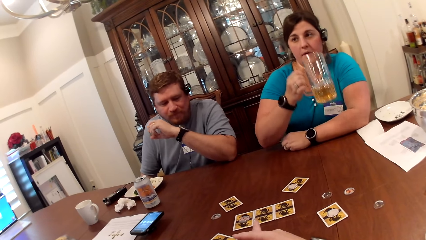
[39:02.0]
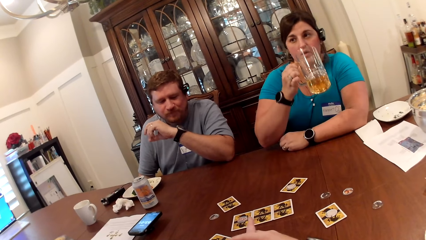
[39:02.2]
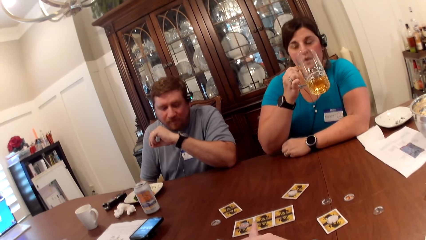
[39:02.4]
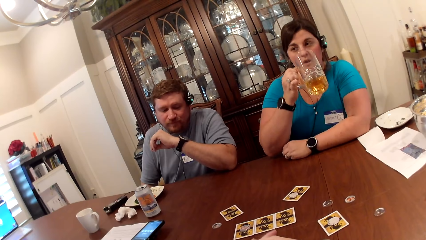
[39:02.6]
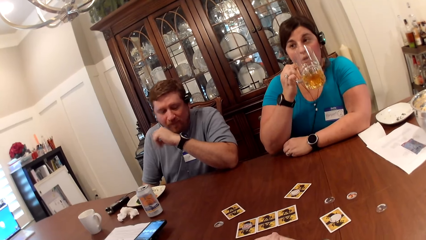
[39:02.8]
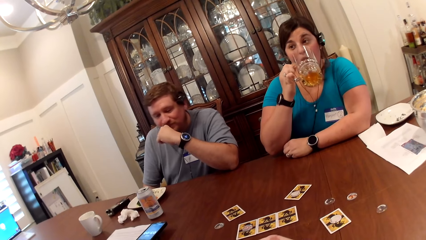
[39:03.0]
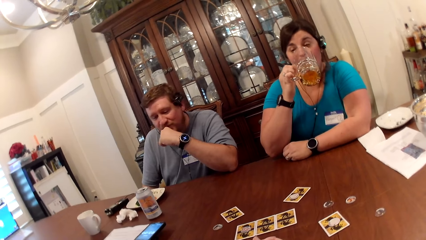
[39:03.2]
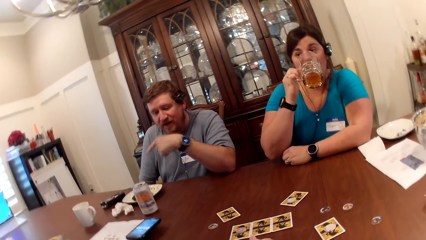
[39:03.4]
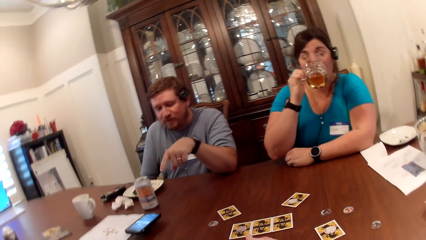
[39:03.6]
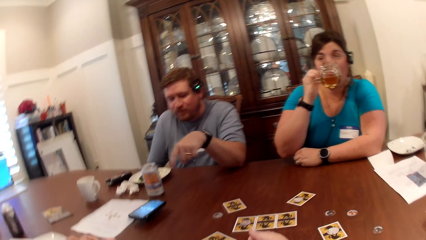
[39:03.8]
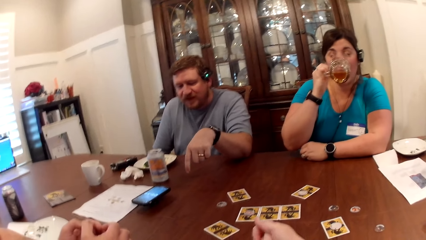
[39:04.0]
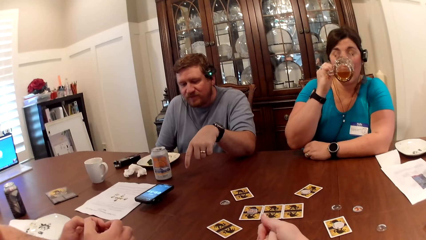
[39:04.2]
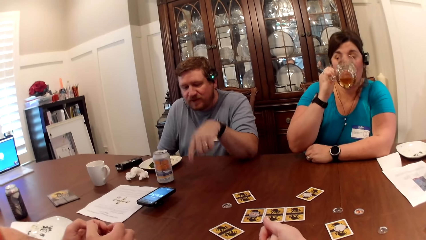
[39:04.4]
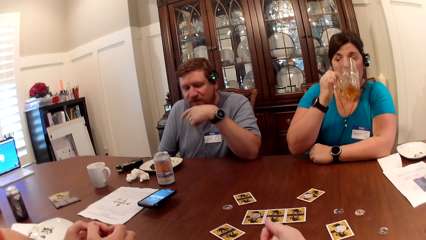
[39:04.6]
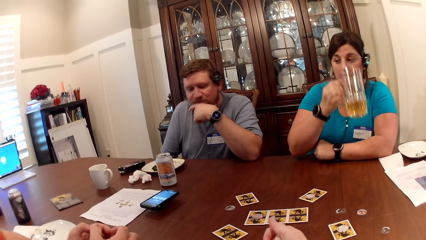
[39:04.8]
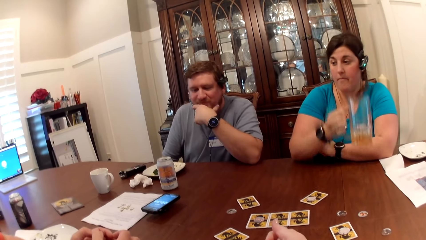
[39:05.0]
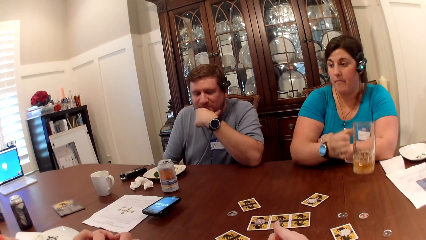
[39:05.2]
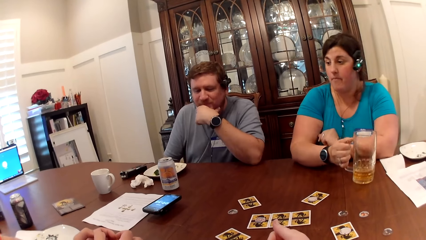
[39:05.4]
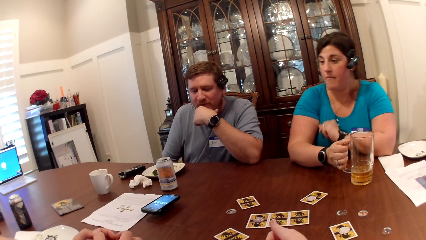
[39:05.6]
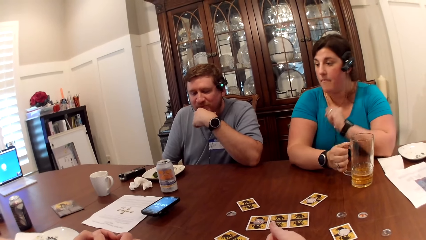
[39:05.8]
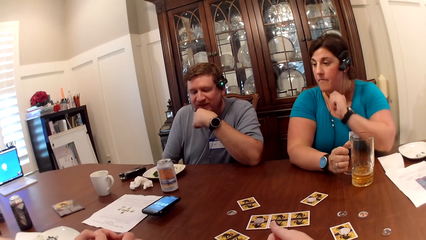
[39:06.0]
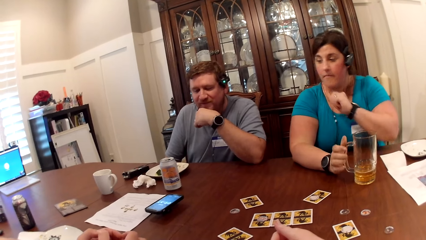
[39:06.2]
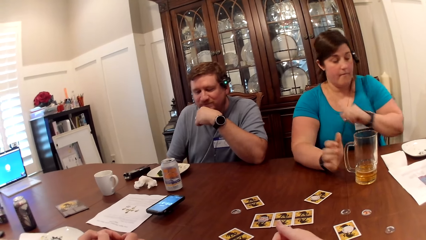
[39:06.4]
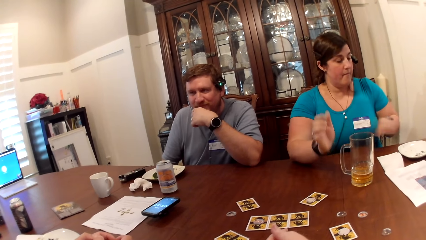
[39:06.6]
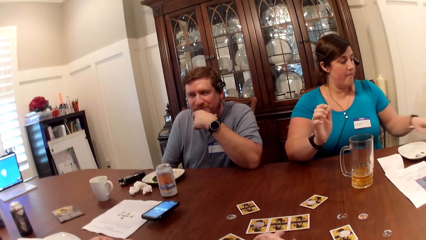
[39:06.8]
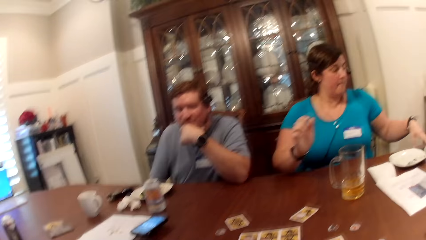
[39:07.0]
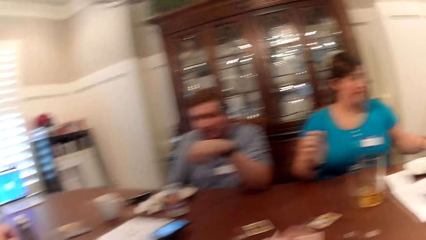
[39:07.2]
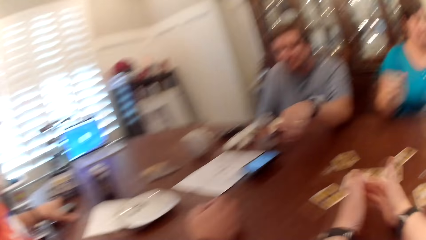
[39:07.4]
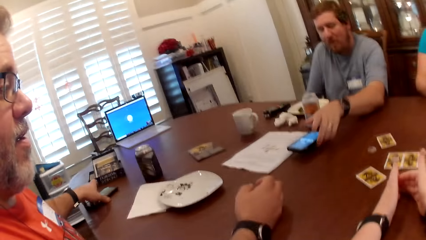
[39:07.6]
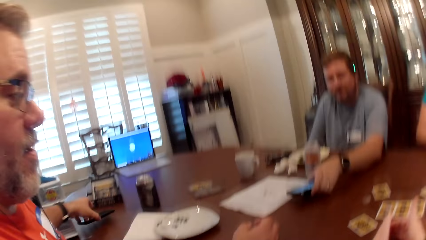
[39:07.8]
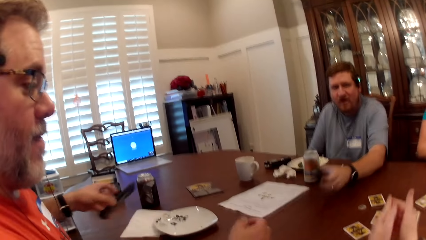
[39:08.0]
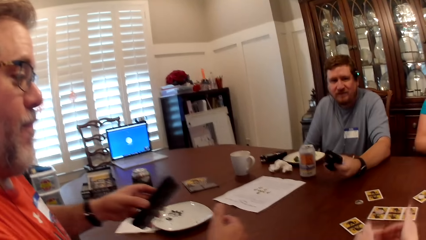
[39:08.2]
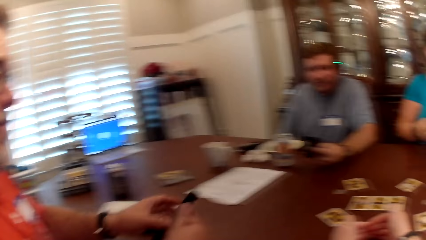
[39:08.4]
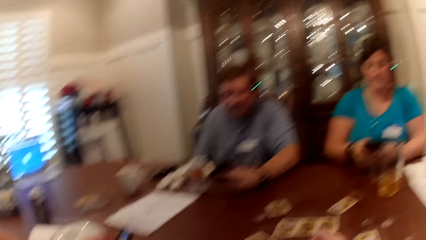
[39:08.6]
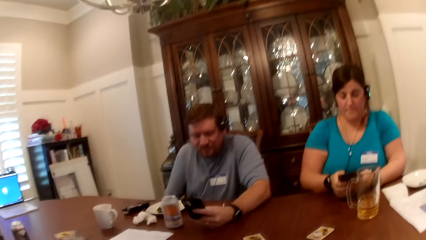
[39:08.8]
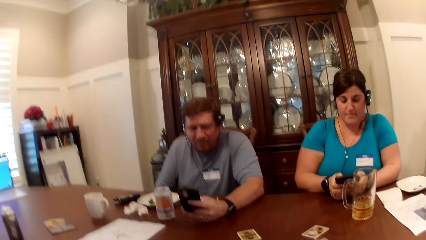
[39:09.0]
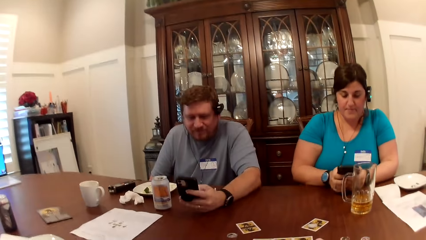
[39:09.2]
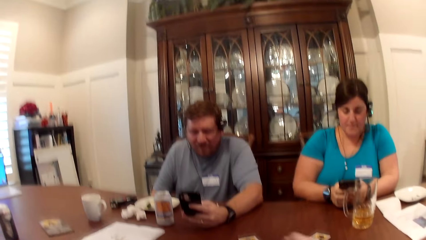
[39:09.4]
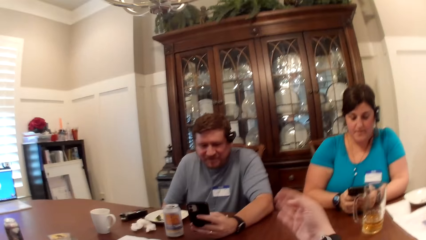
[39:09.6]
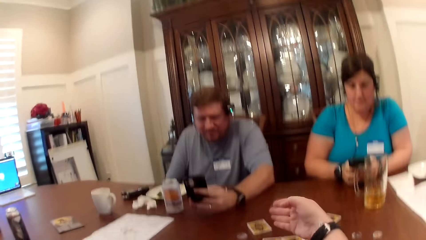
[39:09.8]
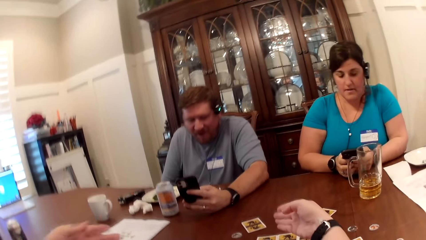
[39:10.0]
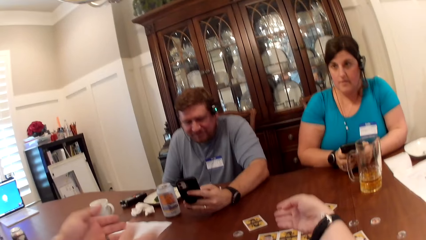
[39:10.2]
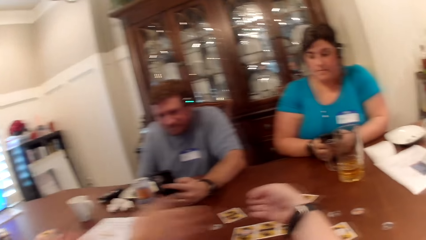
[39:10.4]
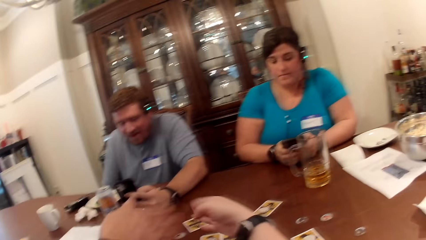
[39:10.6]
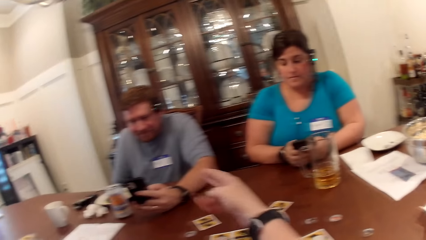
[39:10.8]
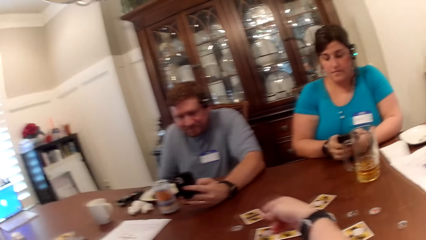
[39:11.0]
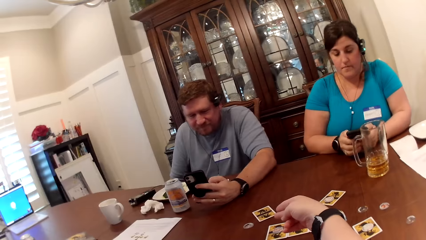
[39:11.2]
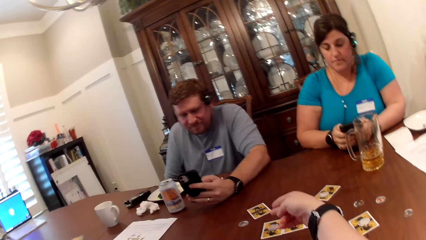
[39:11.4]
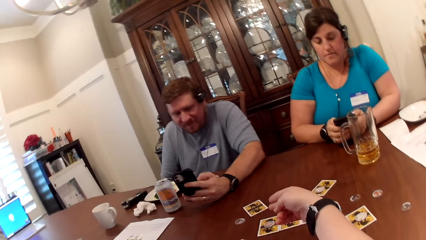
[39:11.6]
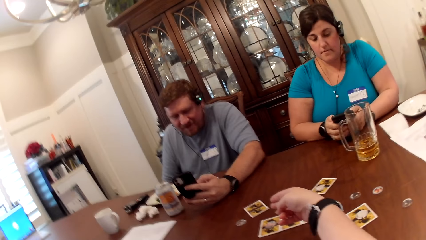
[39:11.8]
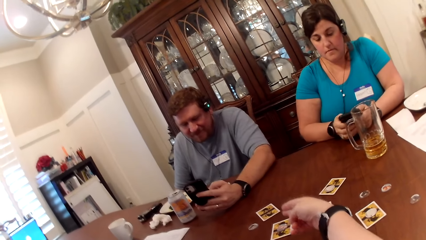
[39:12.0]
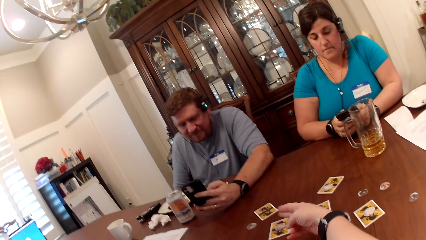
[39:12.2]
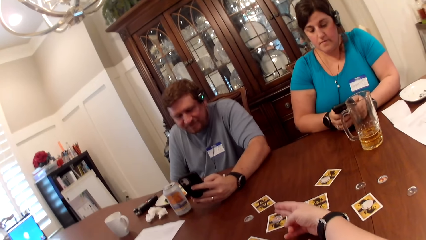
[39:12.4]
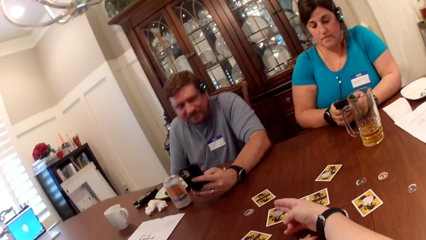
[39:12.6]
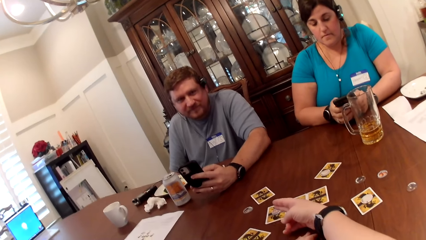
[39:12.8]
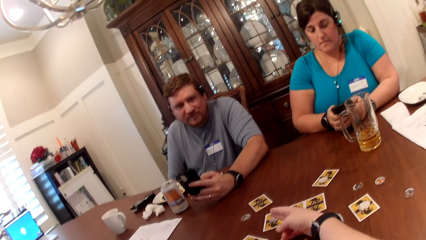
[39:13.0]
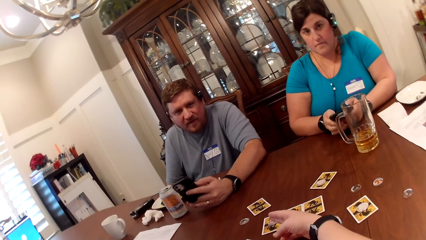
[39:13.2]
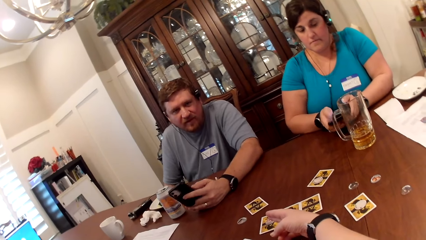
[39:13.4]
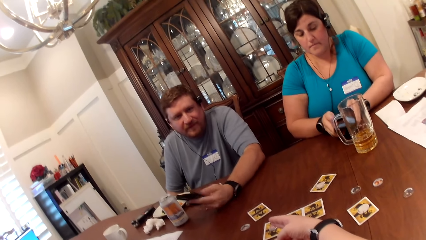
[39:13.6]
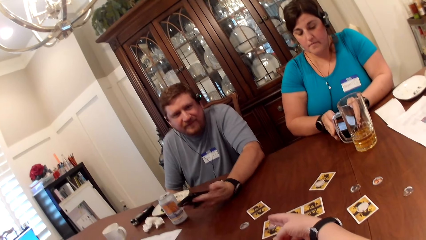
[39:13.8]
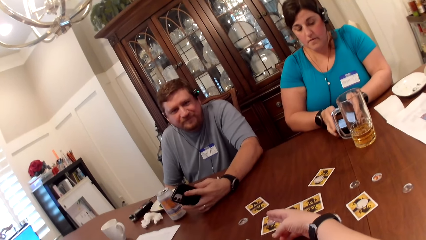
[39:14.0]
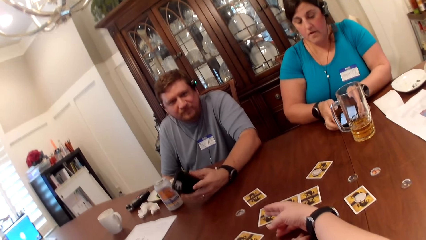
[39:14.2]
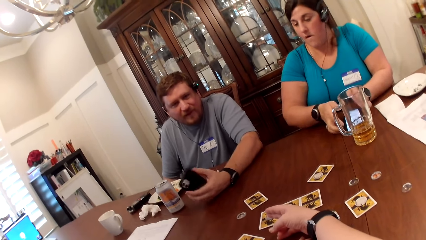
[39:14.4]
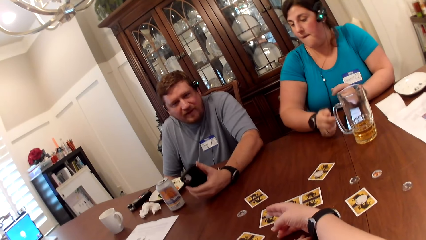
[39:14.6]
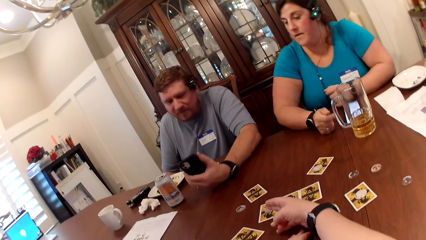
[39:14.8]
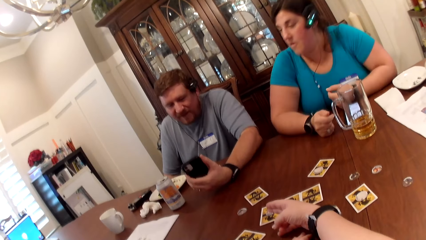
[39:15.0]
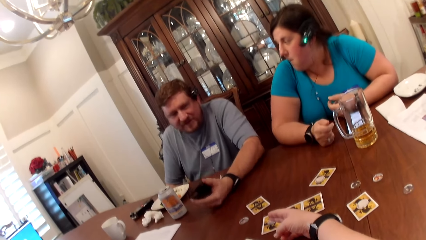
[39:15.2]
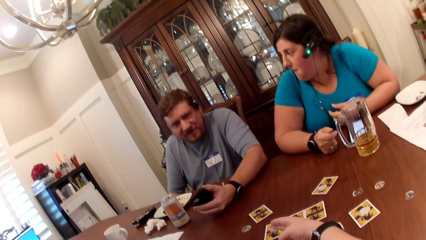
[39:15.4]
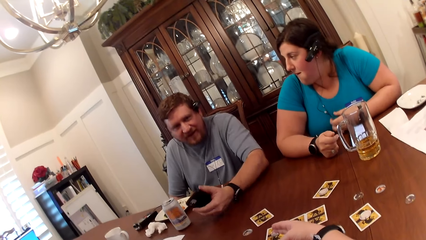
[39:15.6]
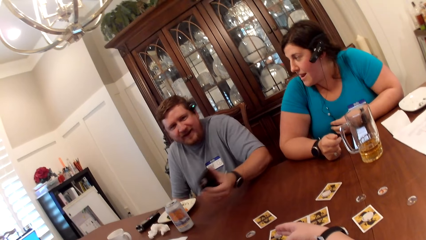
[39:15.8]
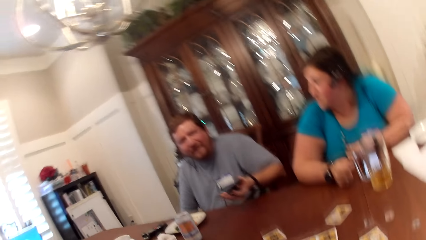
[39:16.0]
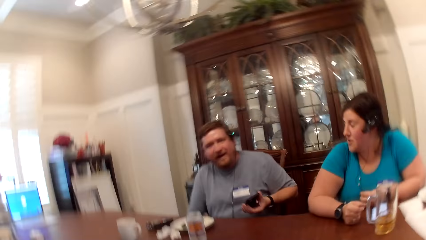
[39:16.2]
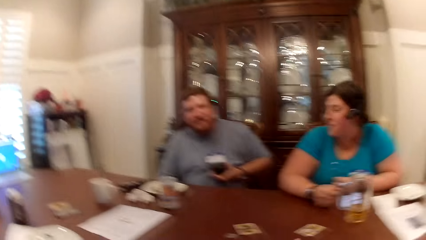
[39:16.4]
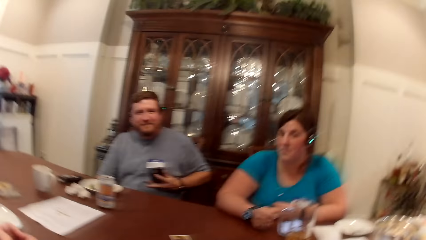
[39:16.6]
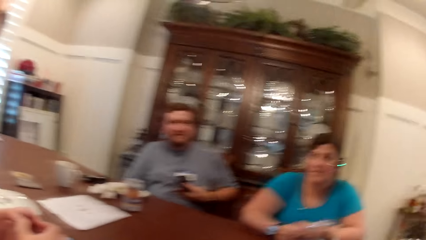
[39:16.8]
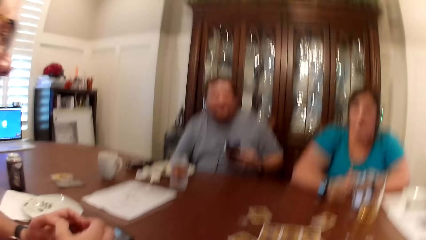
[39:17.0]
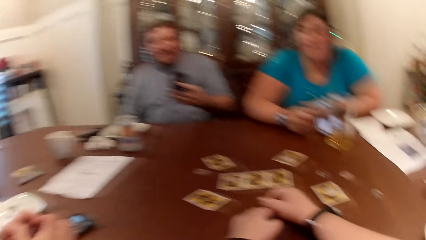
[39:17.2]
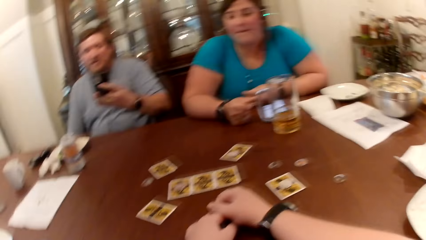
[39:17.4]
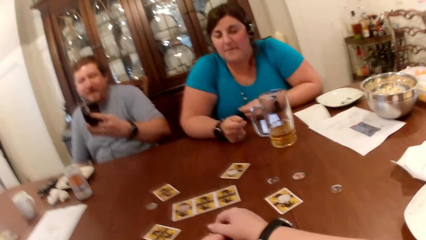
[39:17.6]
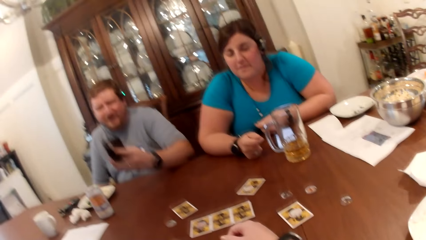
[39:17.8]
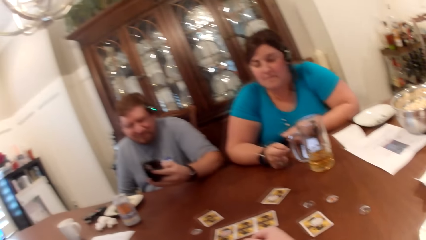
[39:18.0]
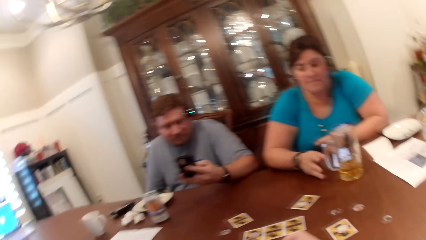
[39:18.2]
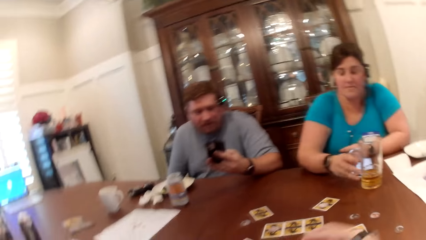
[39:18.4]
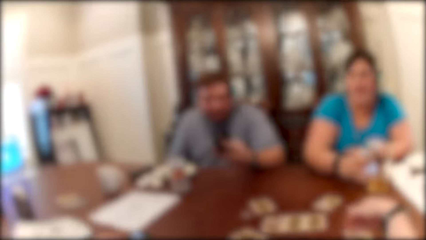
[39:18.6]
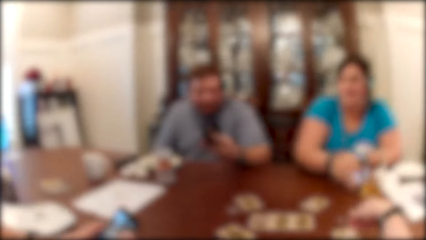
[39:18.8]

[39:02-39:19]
A woman drinks from the glass of beer with her right hand. A man touches his face with his left hand and points his left hand. The woman drops the glass of beer on the table with her right hand. The man touches his face with his left hand. Another man interacts with the camera wearer, the first man and the woman at the table. The woman picks a phone from the table with her left hand. The camera wearer hits both hands on the table. The first man picks the phone from the table with his left hand. The other man picks the phone from the table with his left hand. The camera wearer hits both hands on the table. She looks around. The other man holds the phone with both hands. The woman operates the phone with both hands. The first man operates the phone with his left hand. The camera wearer points her right hand. She talks to the first man. The woman drops the phone on the table with both hands and drops both hands on the table. The first man cleans the phone on his body with his left hand and drops his left hand on the table. The woman moves the glass of beer on the table with her right hand.
